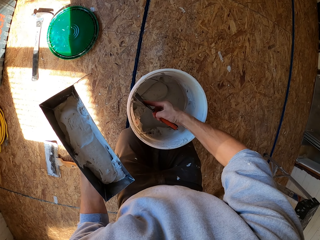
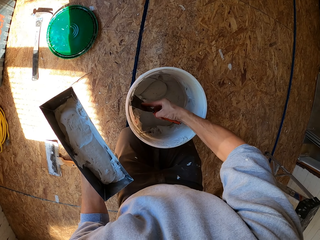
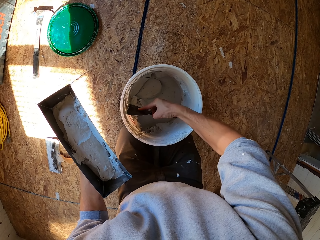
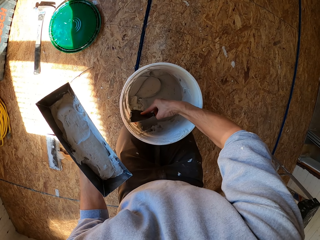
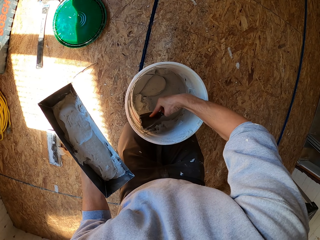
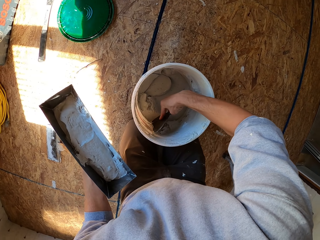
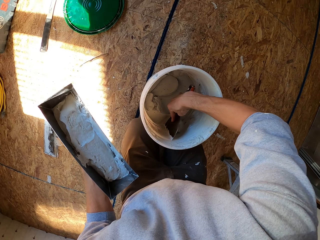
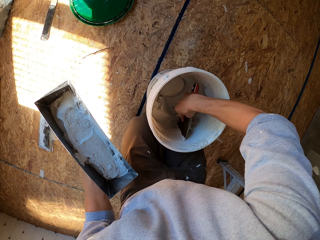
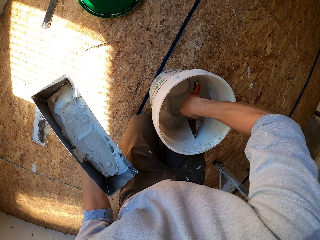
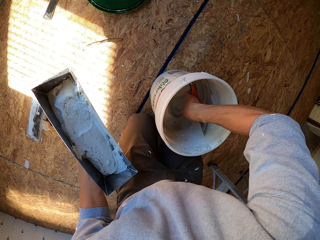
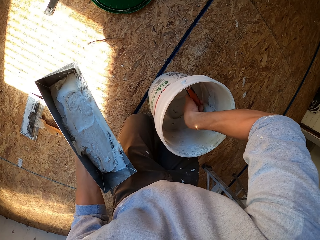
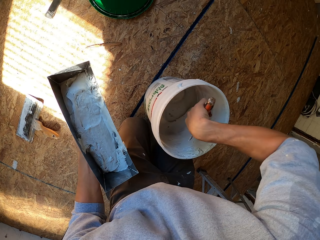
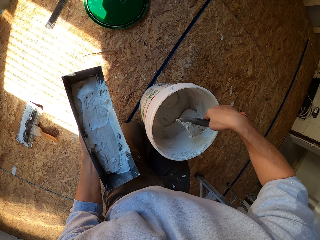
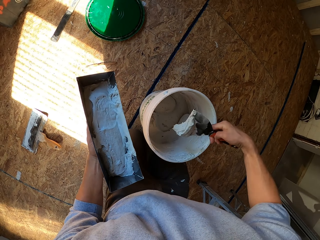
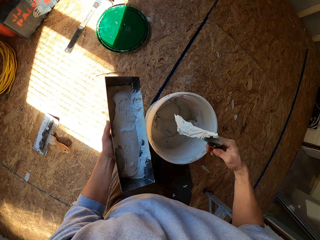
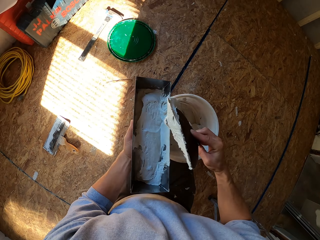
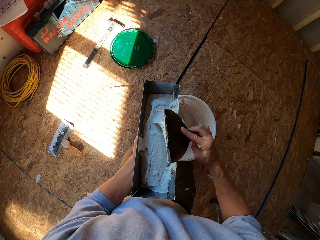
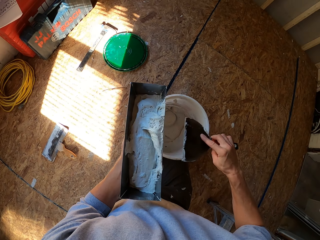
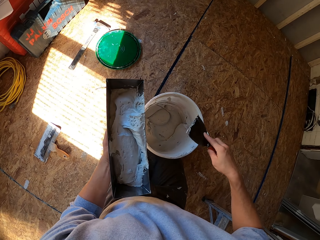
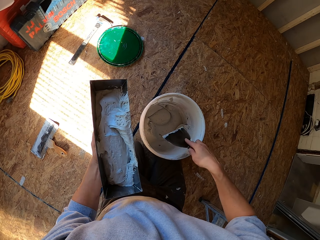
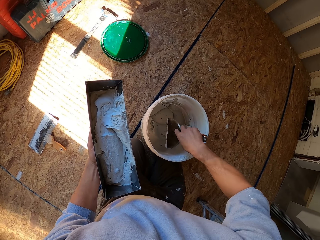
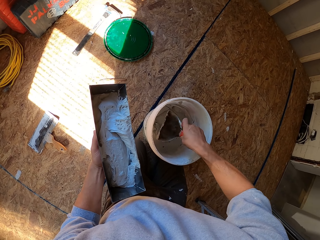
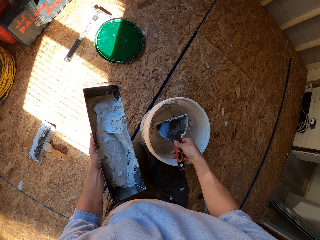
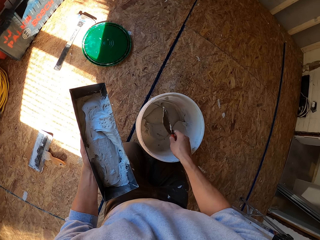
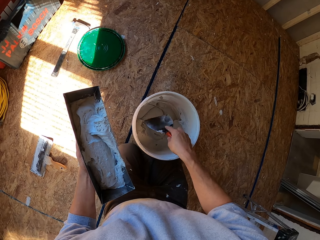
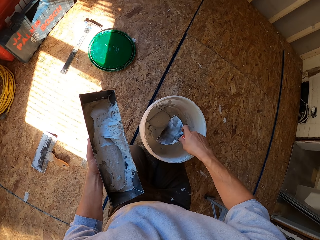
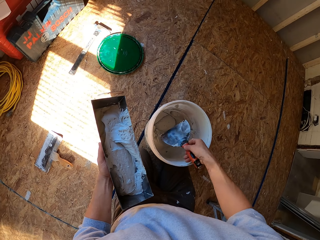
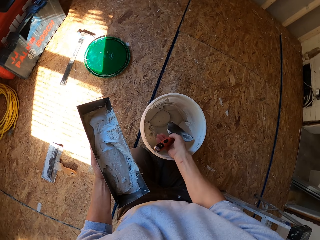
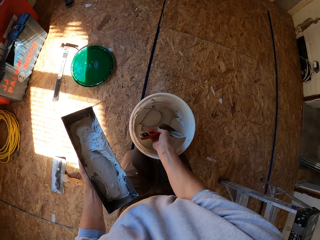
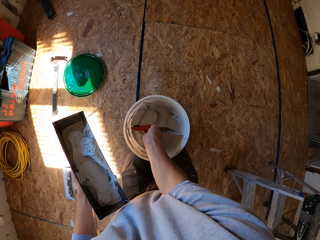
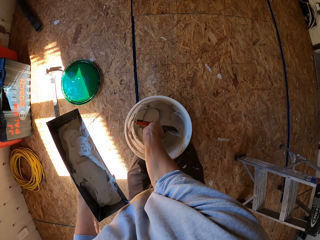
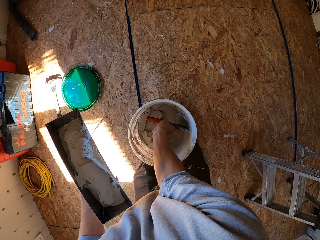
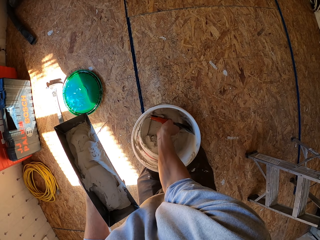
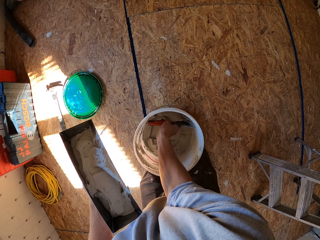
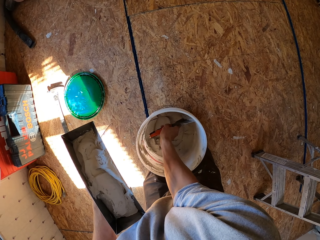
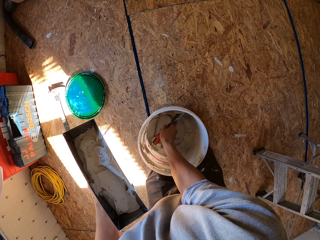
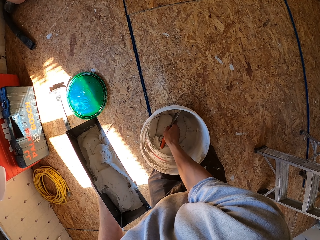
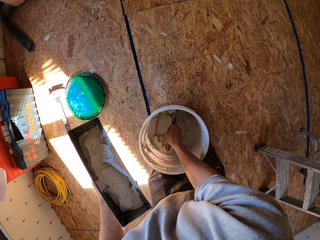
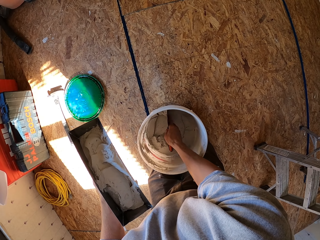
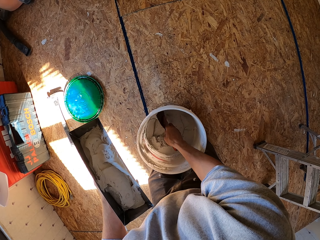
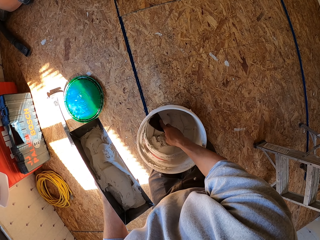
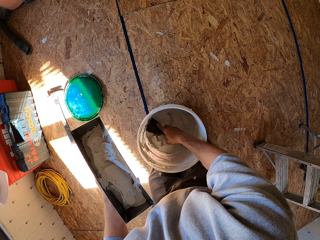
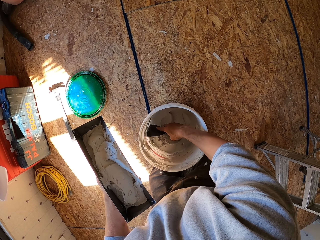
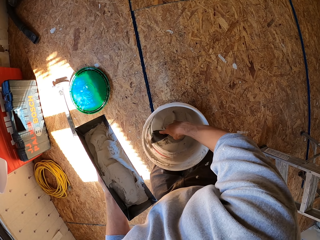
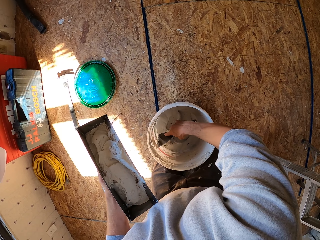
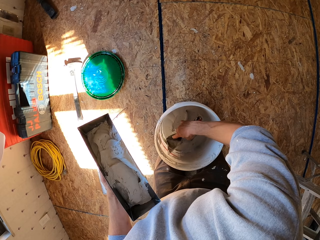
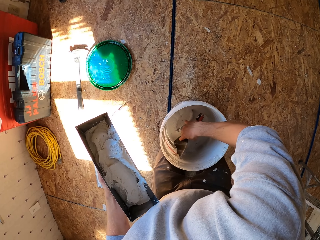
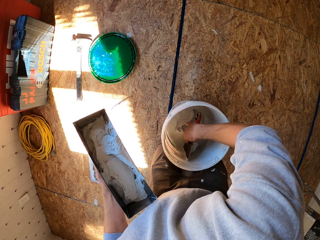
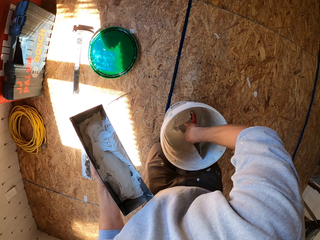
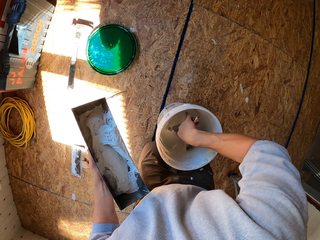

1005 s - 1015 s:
The camera wearer scoops the filler from the bucket. They put the filler in something. They scoop the filler from the bucket.

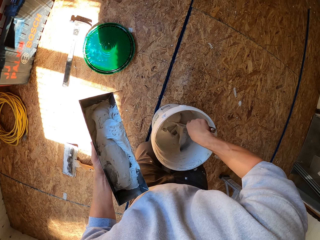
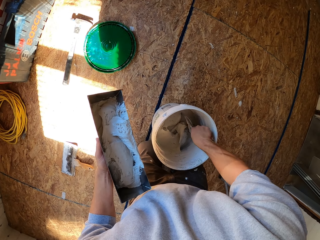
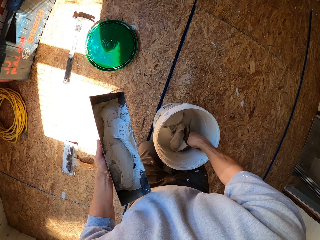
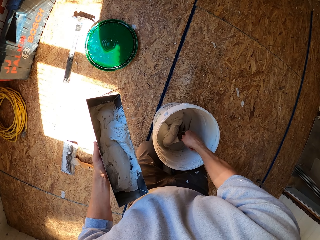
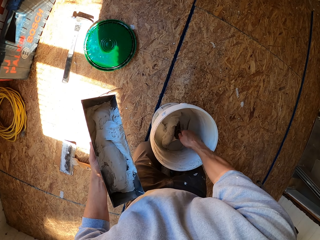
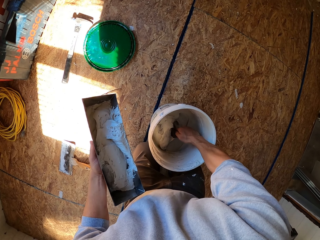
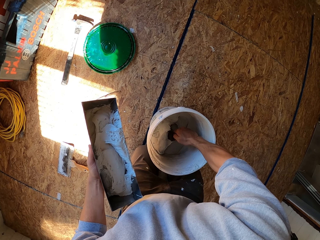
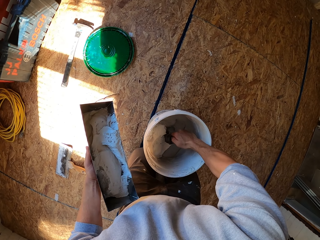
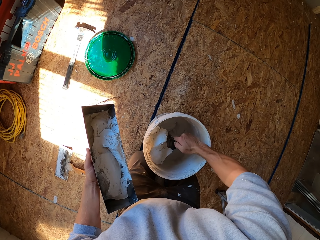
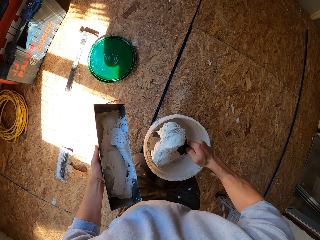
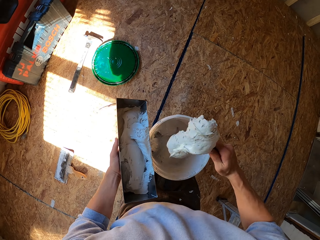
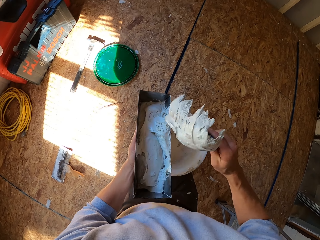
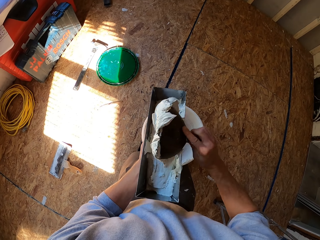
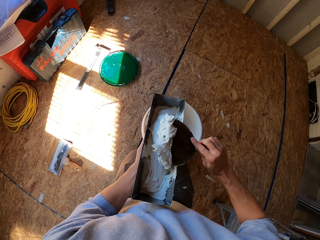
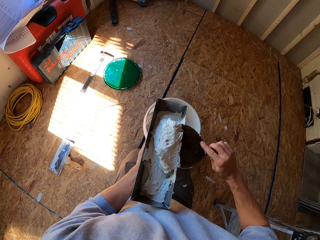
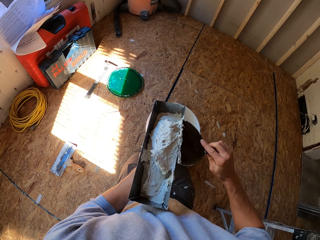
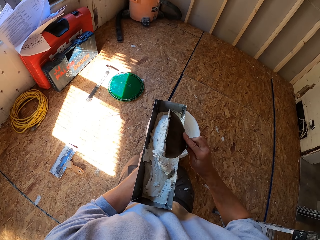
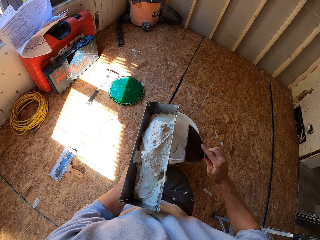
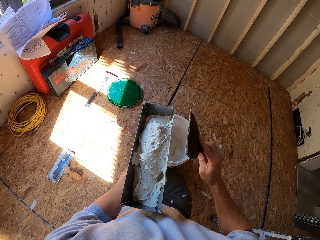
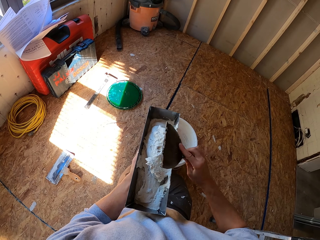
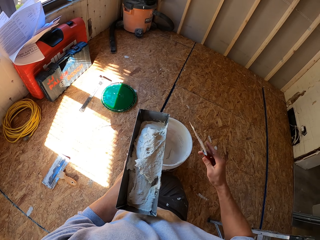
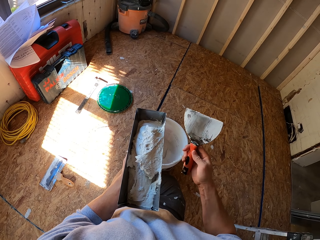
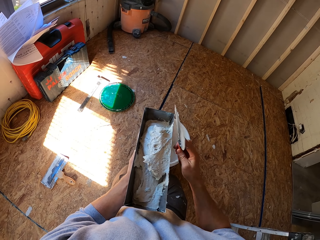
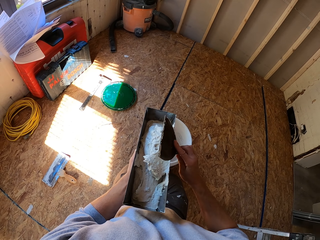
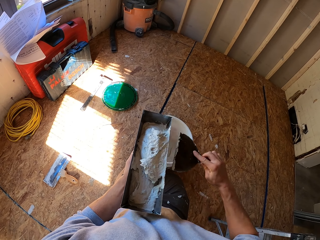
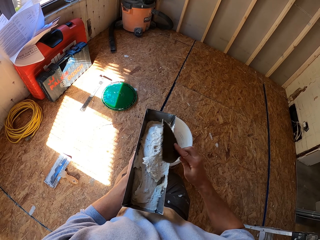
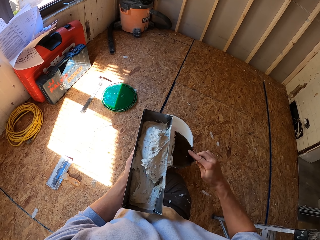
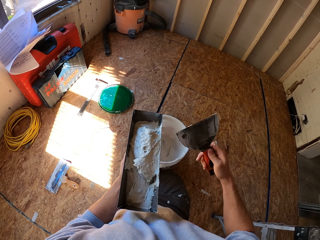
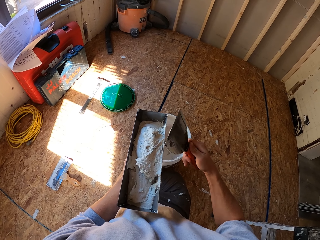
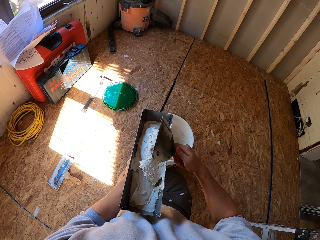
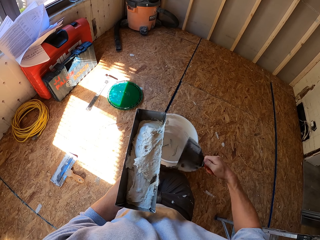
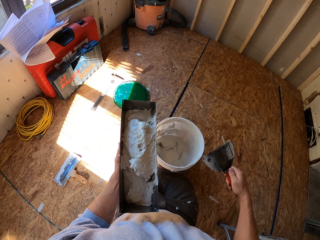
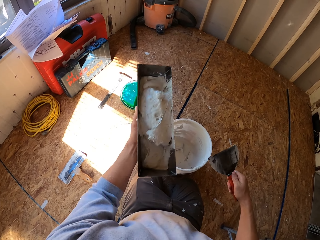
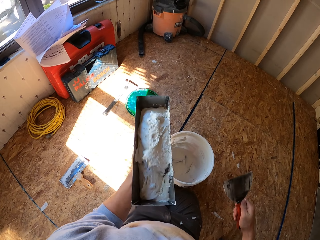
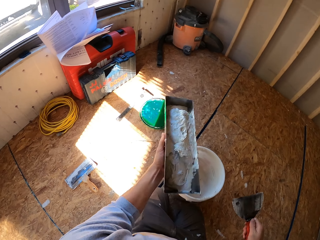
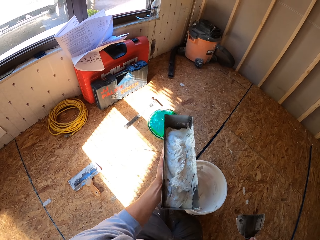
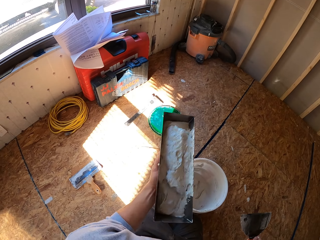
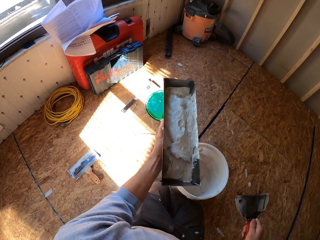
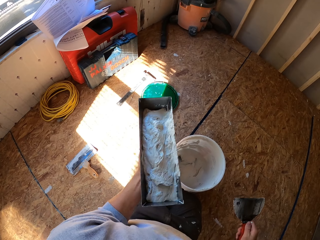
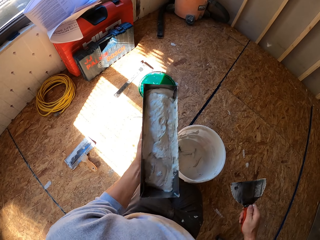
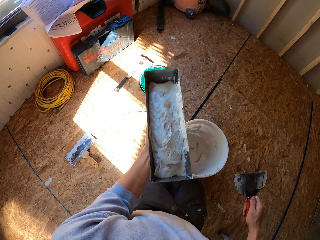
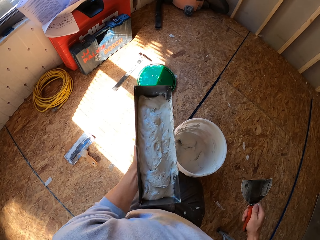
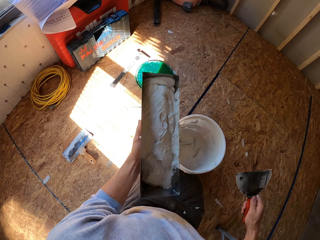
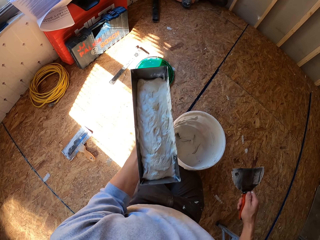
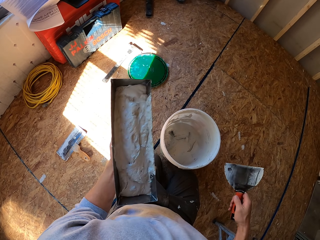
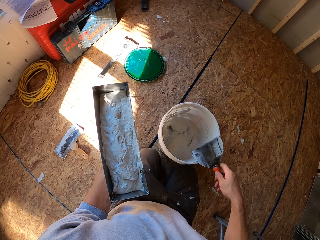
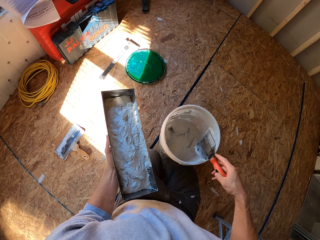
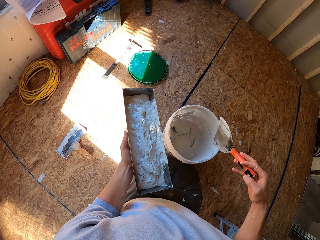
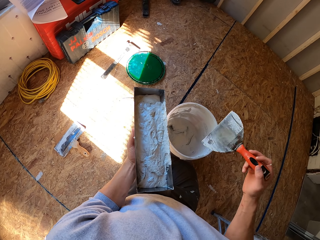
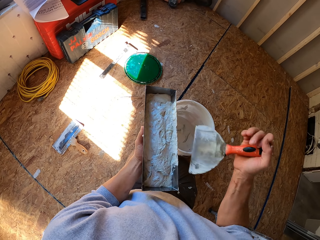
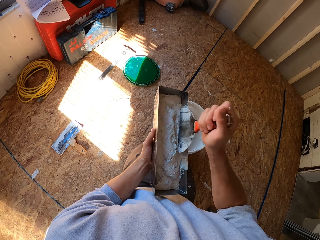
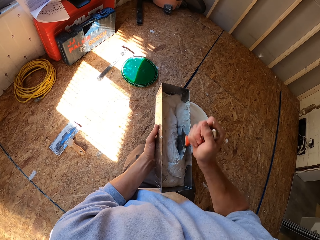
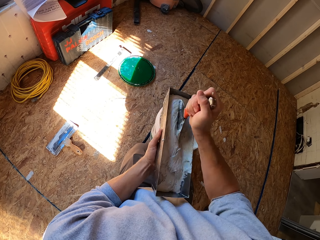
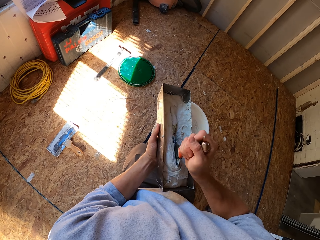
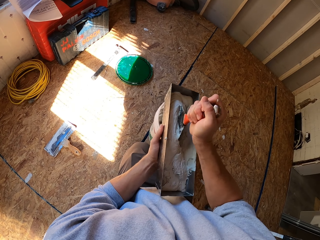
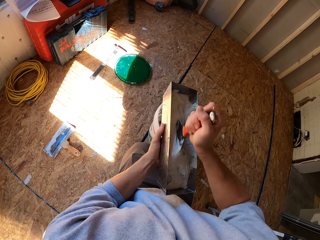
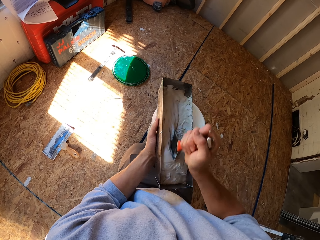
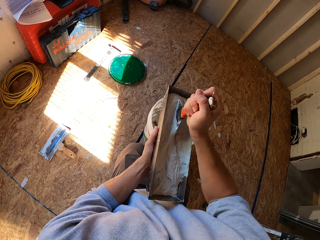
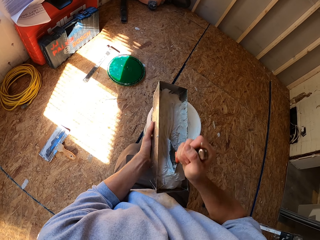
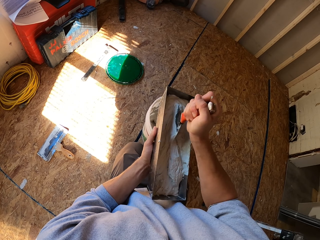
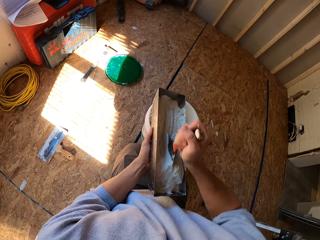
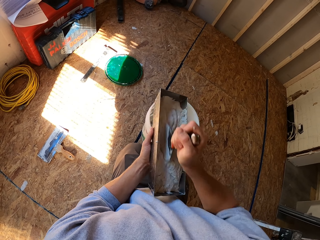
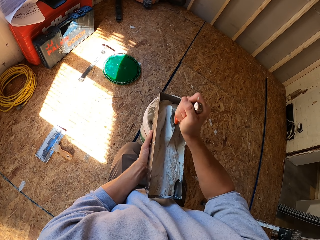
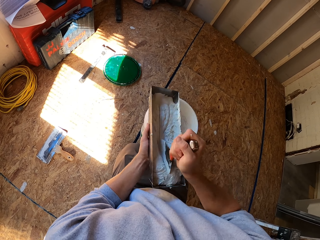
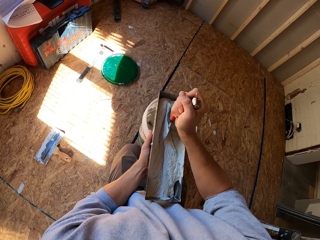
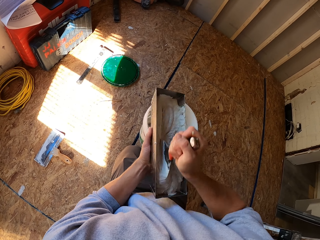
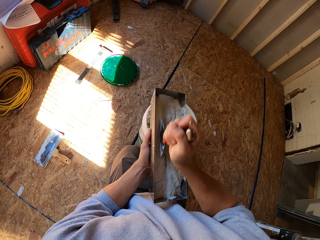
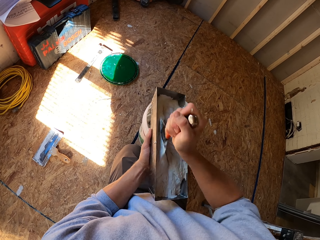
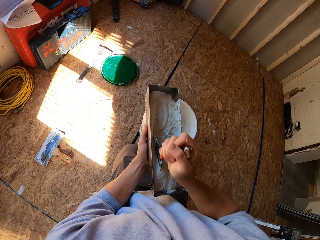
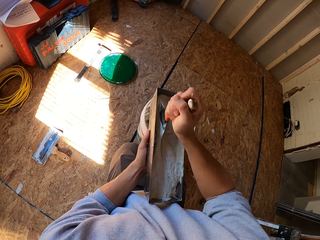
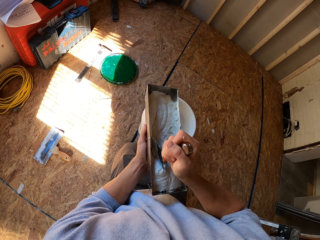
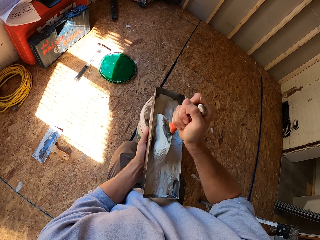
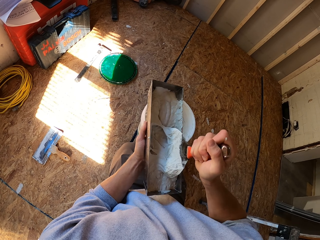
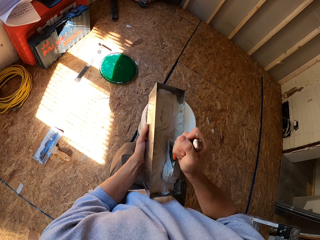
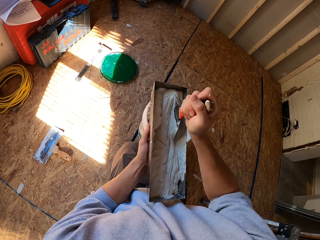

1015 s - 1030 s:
The camera wearer puts the filler in something. They shake the filler. They stir the filler.
